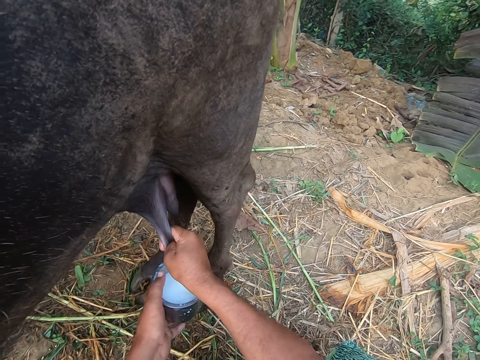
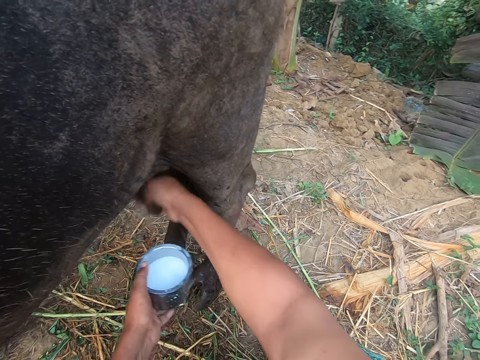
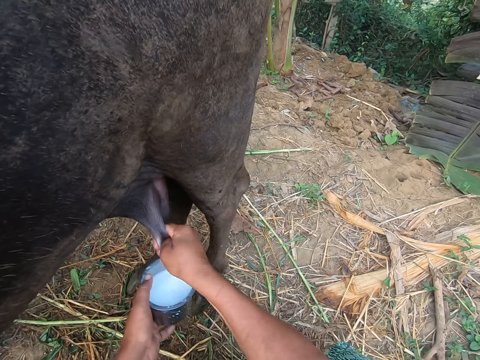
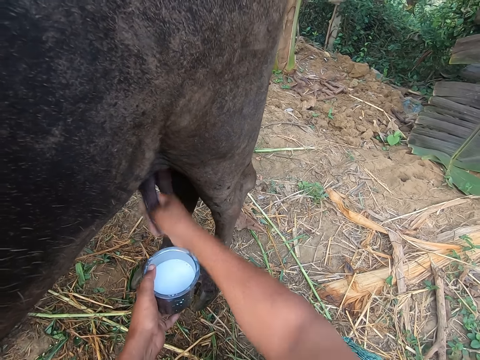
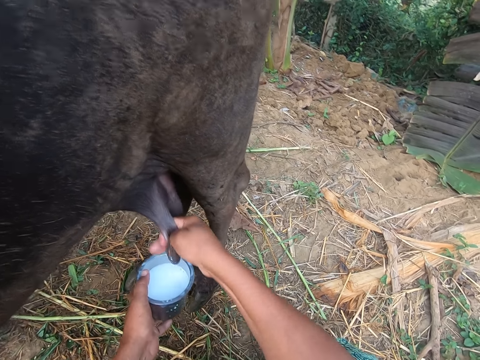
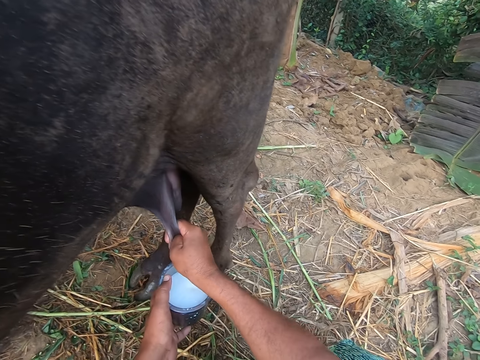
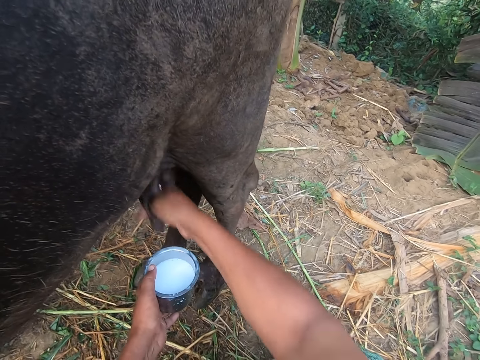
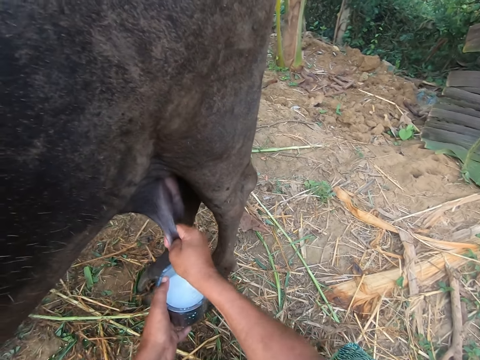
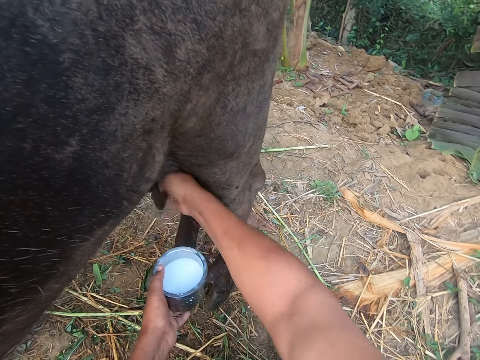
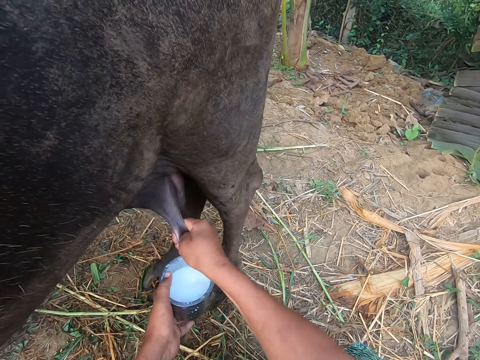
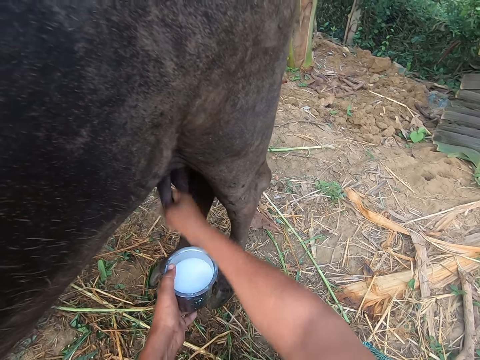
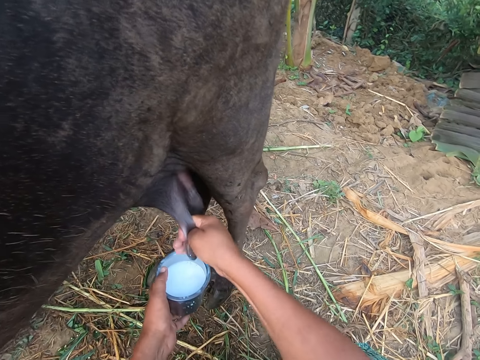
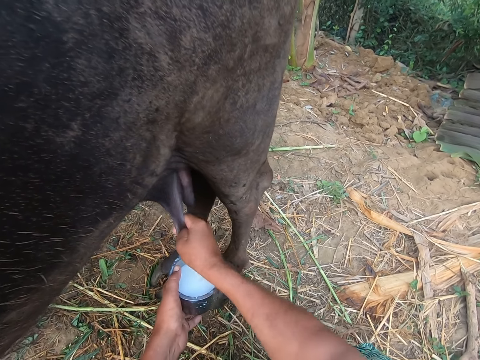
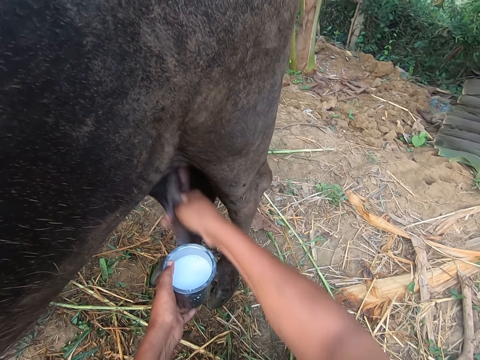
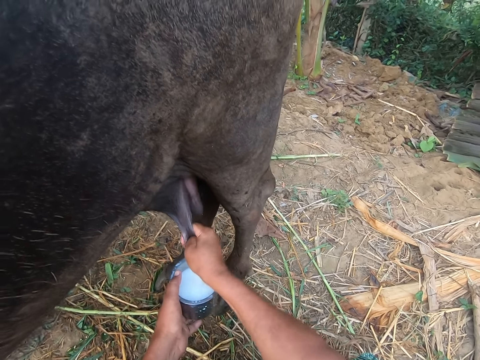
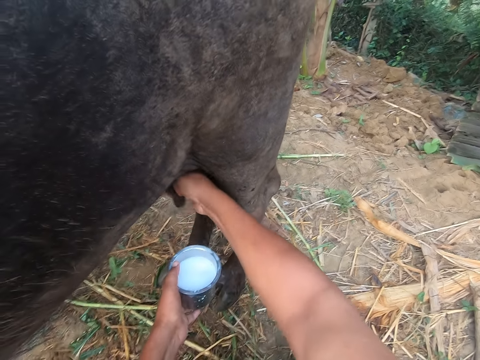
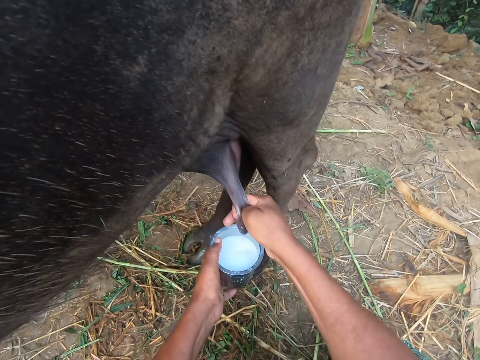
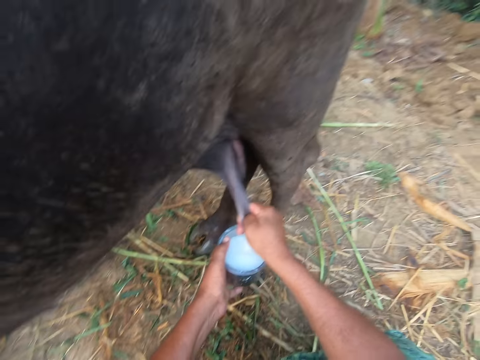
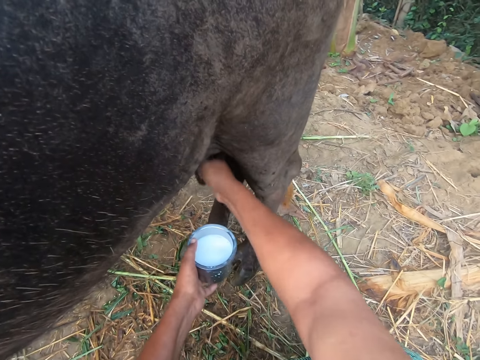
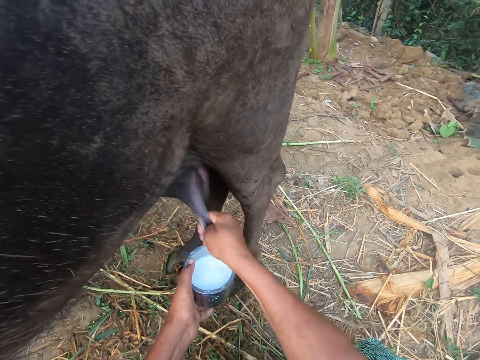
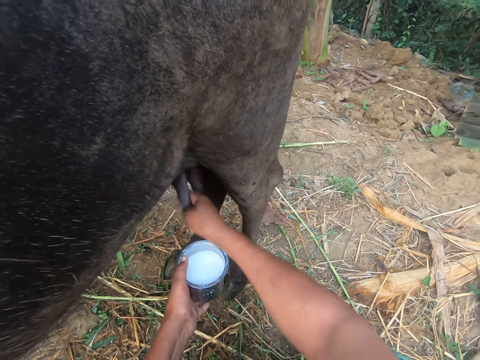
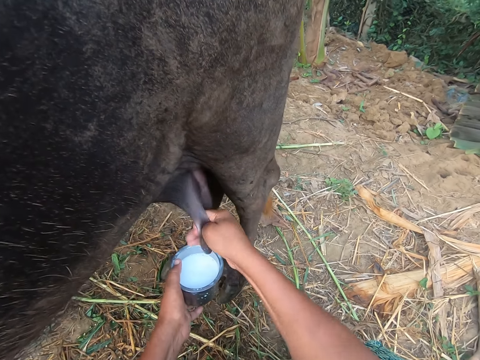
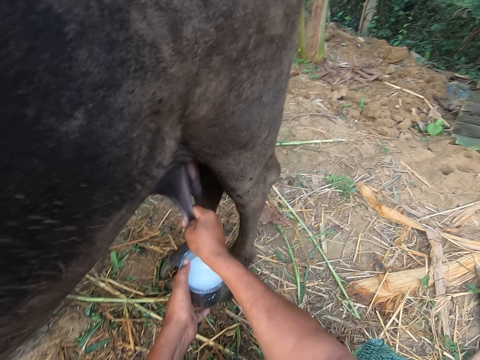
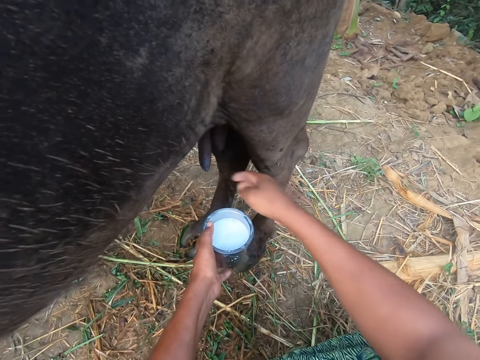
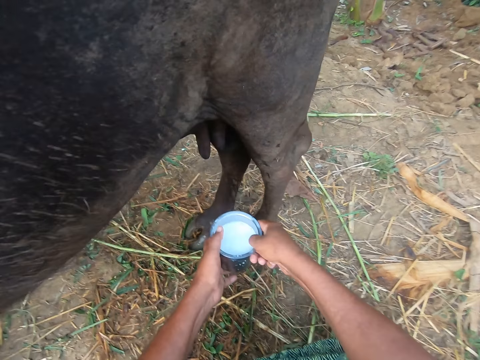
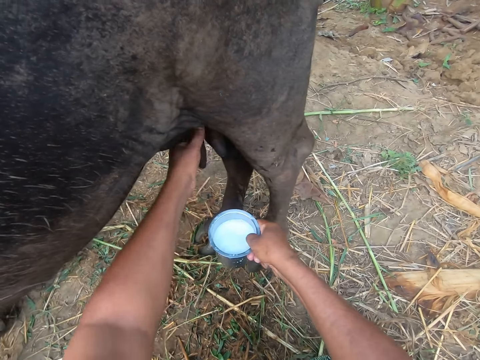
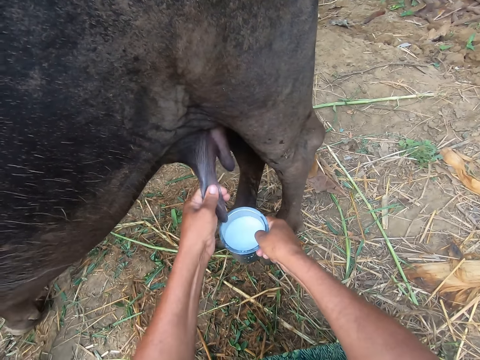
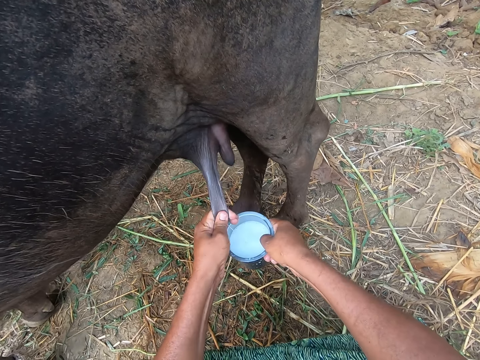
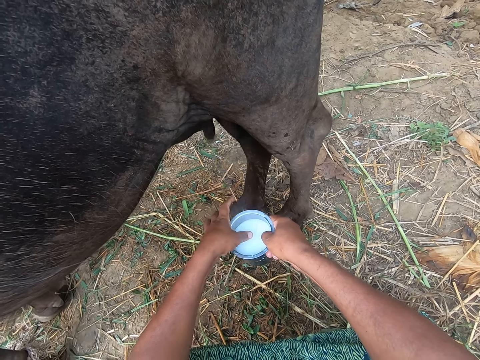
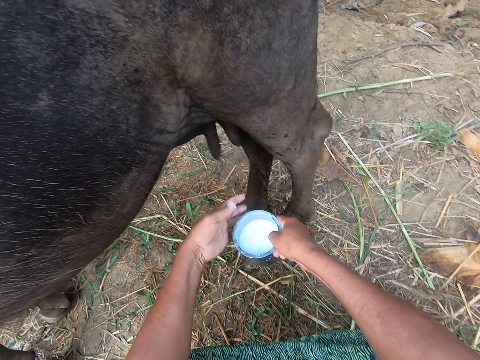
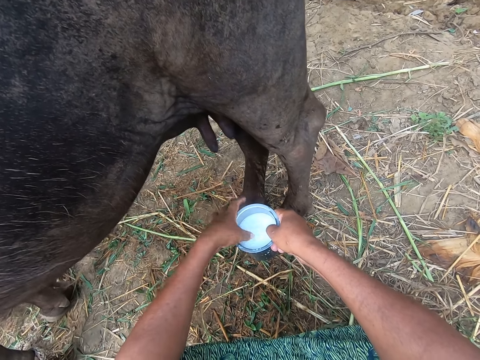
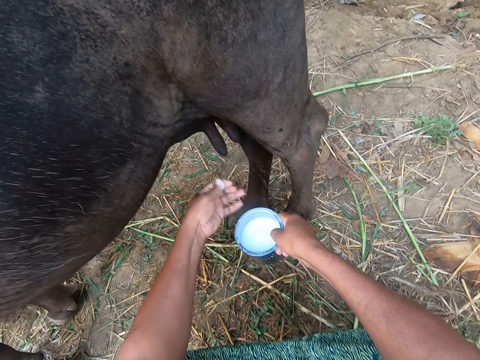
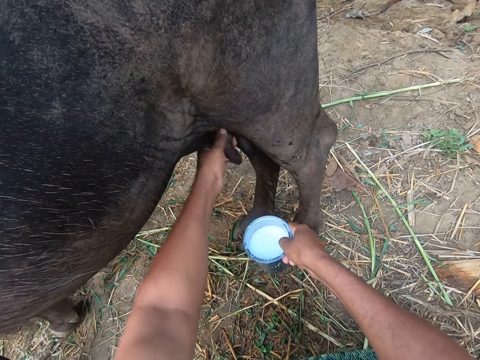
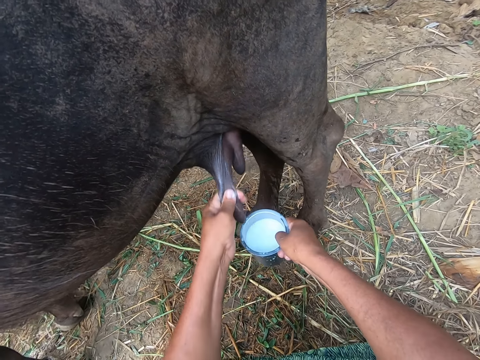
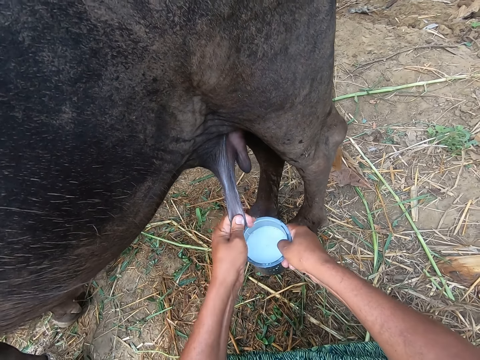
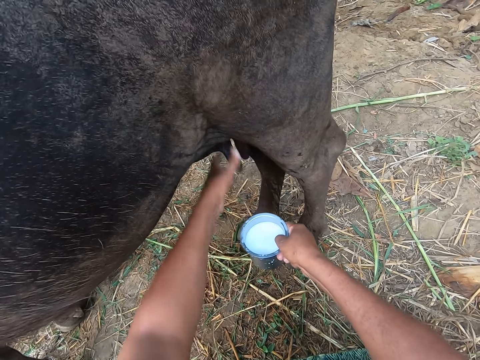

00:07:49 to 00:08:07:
The camera wearer swings the right hand. He passes the milk cup from his left hand to his right hand. He holds the tin with the right hand, swings the left hand, holds the cow breast, and milks the cow. He swings the left hand and dips a finger in the milk. He removes dirt from the milk in the cup with his left hand. He swings the left hand, dips the finger in the milk, swings the left hand, rubs the milk on the finger, holds the cow breast, and milks the cow.

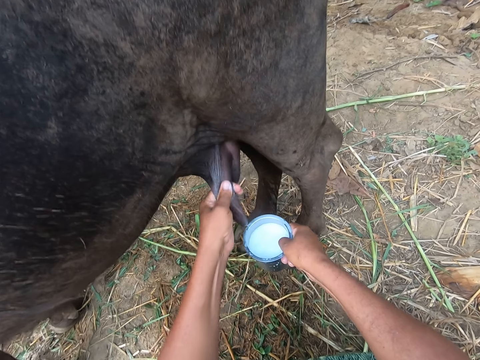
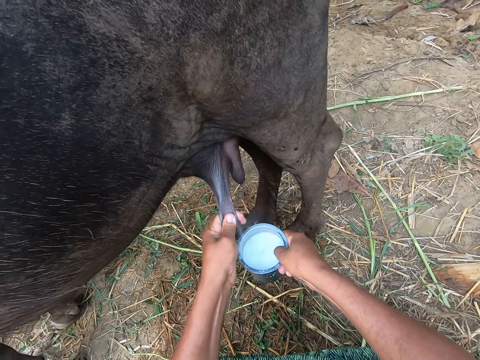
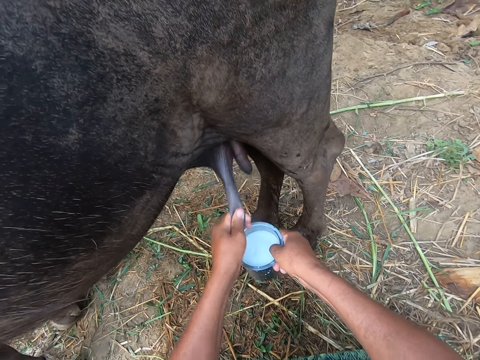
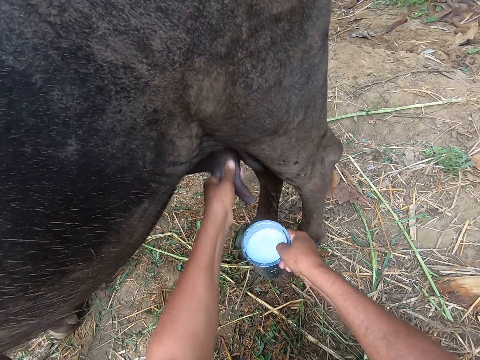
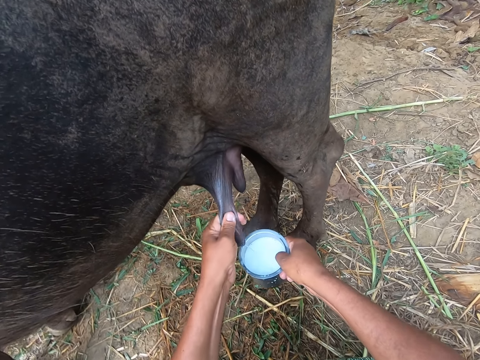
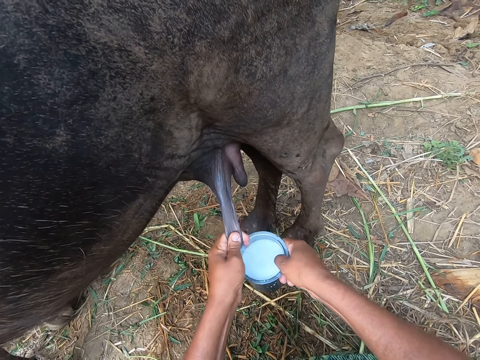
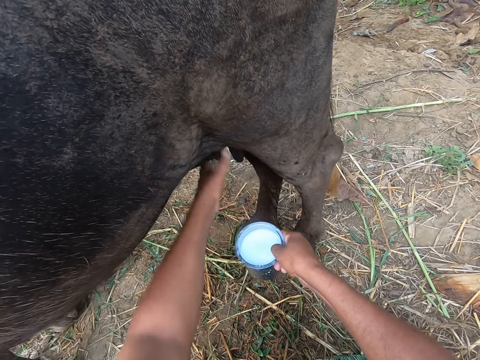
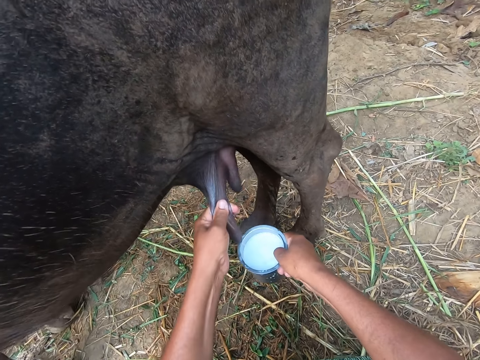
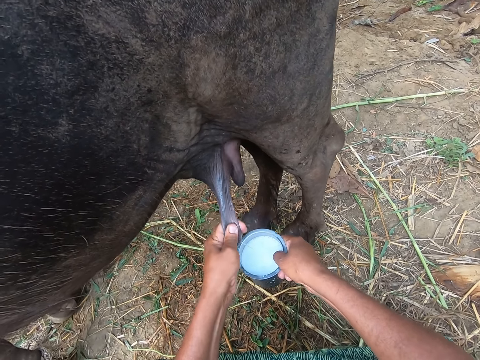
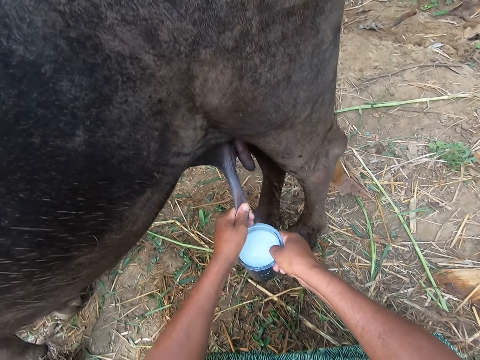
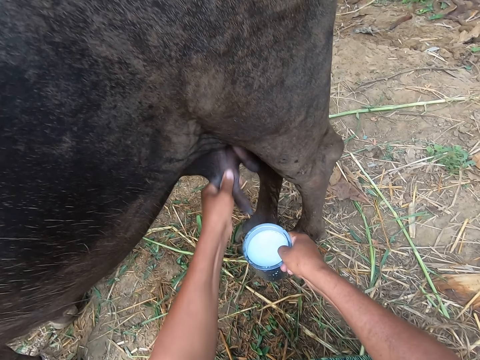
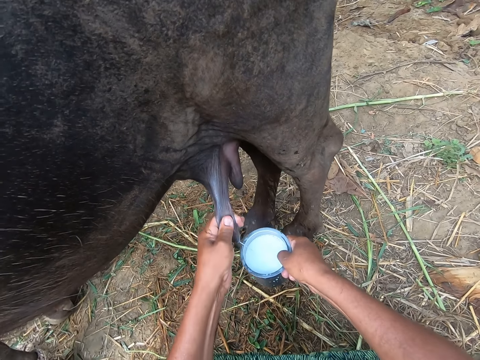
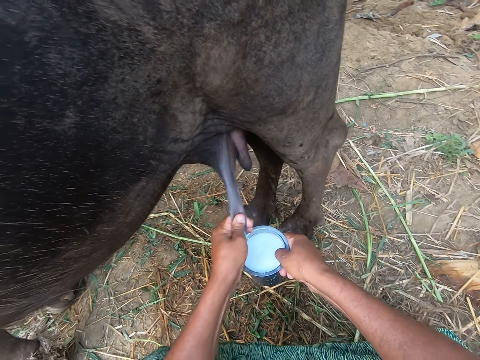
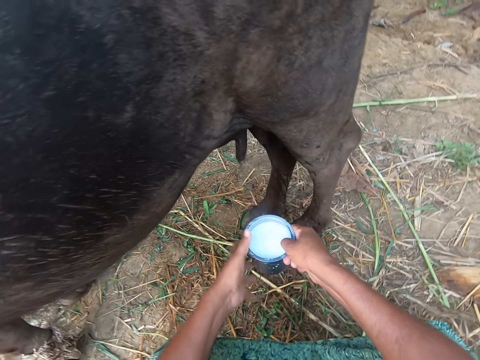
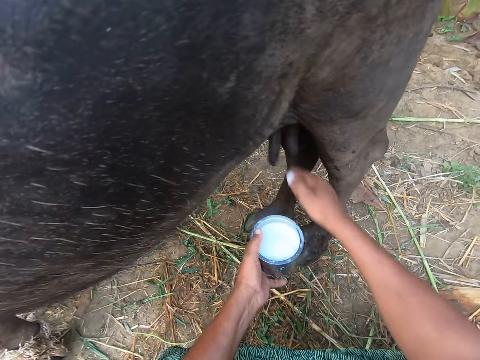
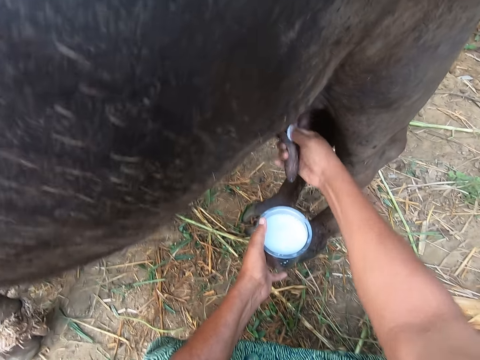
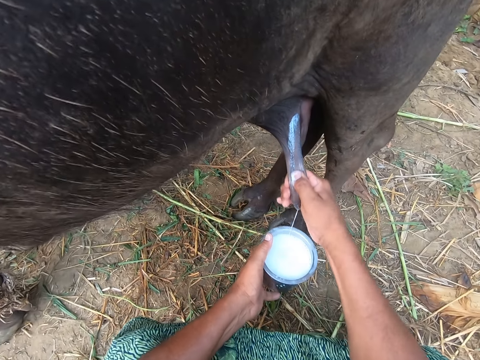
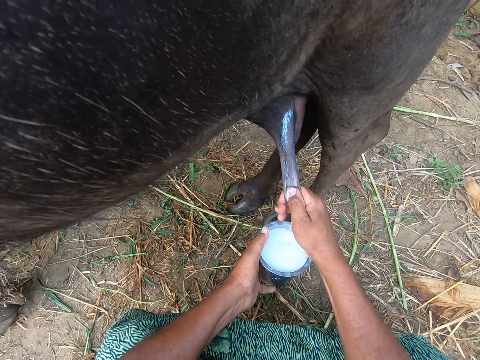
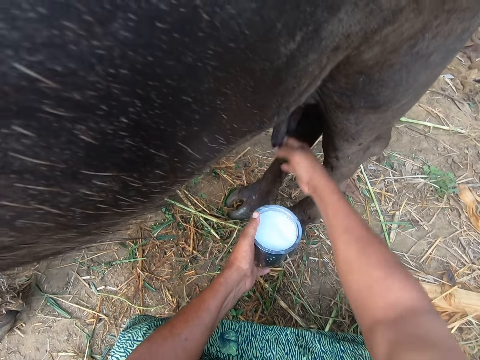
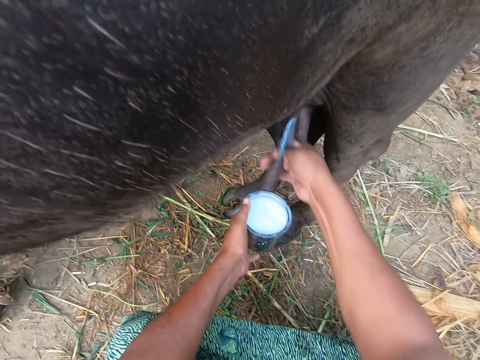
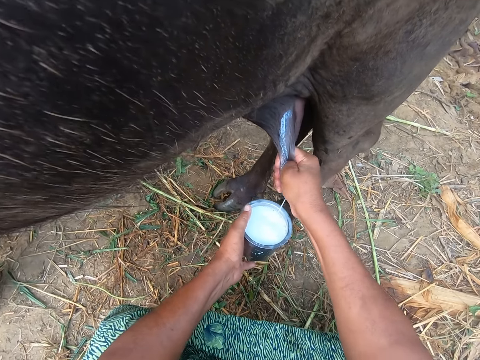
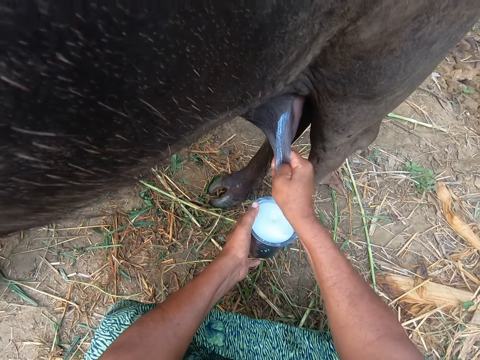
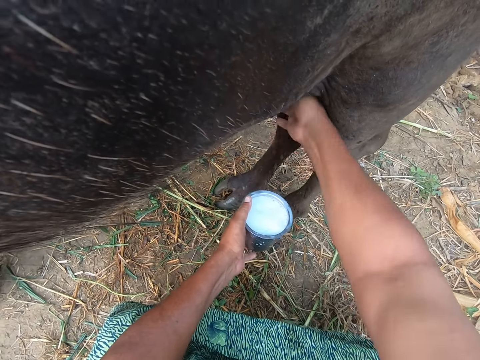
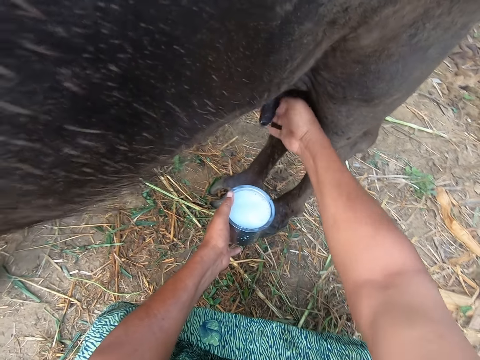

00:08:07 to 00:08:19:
The camera wearer swings the left hand. He holds the tin with the left hand and swings the right hand. He passes the milk cup from his right hand to his left hand. He holds the cow breast and milks the cow.
